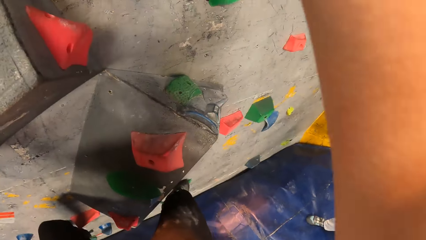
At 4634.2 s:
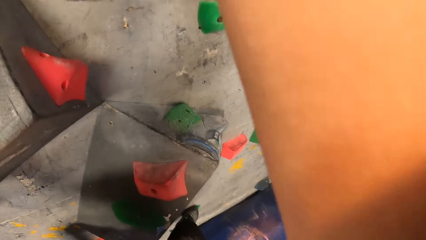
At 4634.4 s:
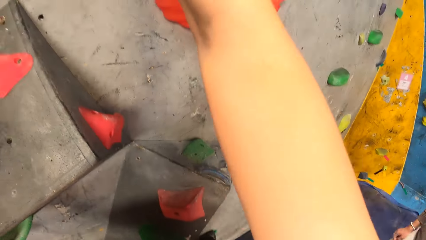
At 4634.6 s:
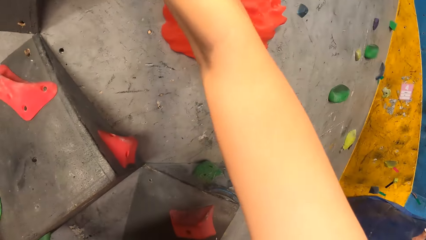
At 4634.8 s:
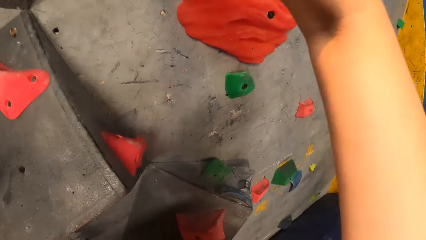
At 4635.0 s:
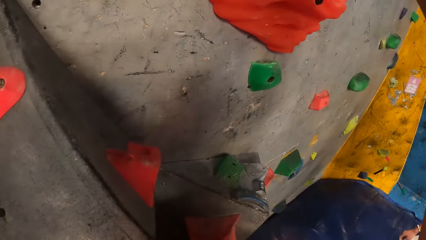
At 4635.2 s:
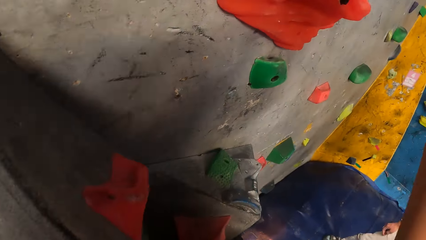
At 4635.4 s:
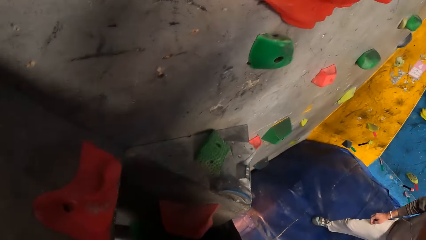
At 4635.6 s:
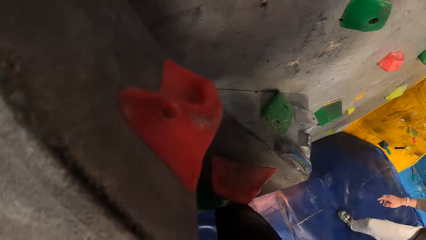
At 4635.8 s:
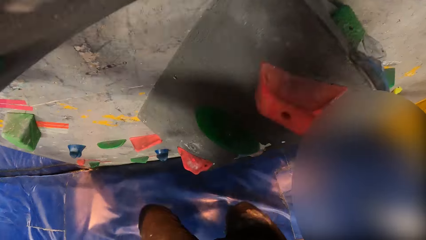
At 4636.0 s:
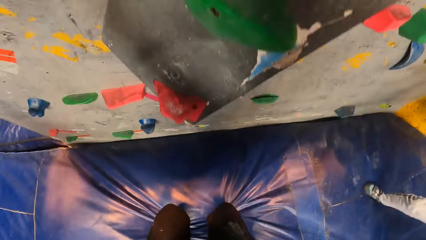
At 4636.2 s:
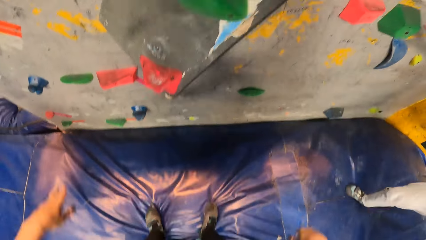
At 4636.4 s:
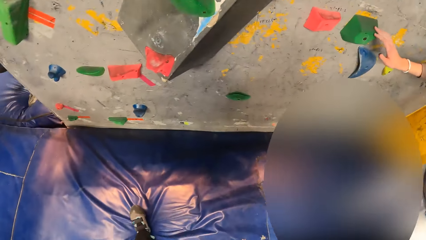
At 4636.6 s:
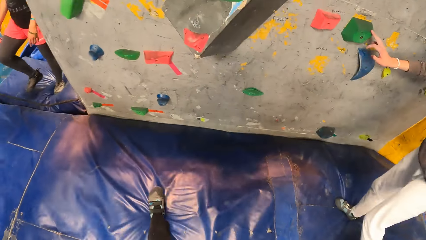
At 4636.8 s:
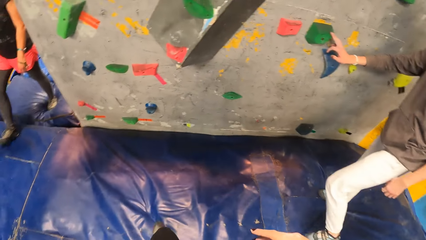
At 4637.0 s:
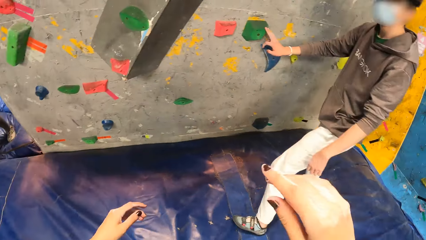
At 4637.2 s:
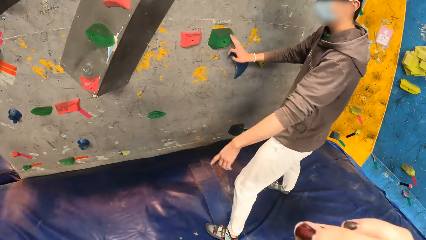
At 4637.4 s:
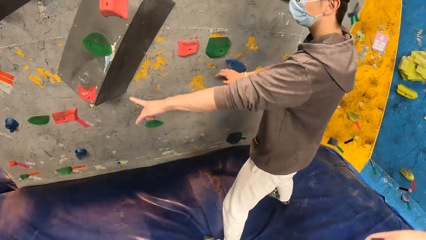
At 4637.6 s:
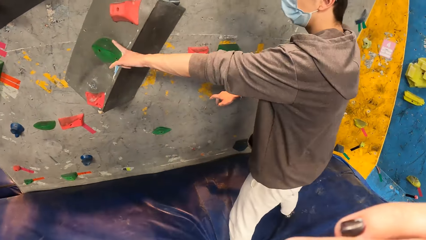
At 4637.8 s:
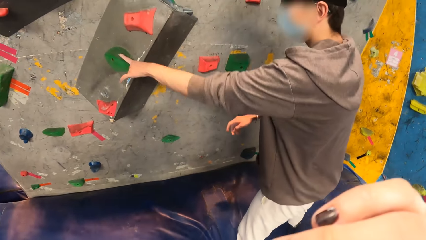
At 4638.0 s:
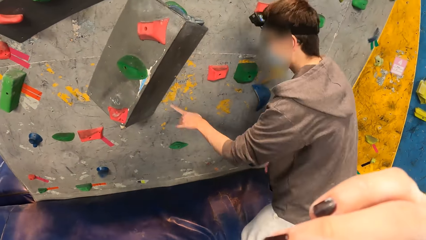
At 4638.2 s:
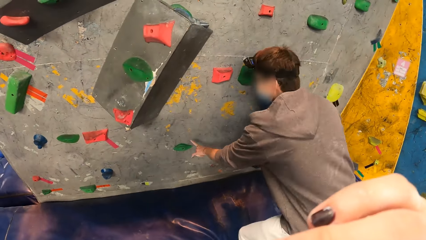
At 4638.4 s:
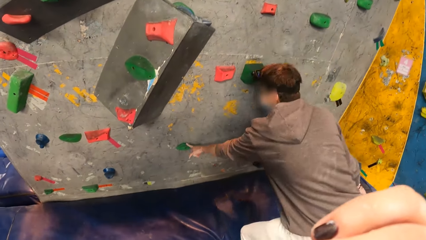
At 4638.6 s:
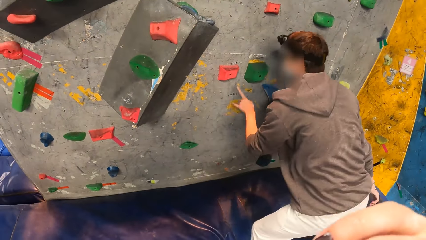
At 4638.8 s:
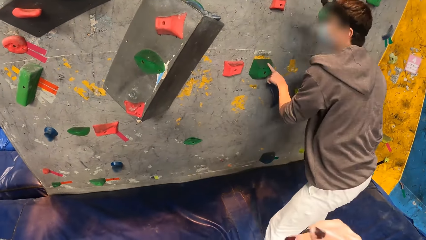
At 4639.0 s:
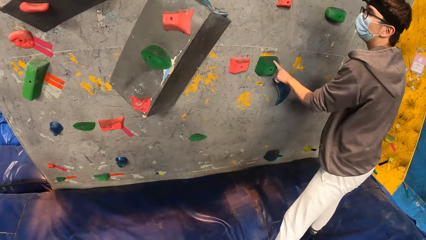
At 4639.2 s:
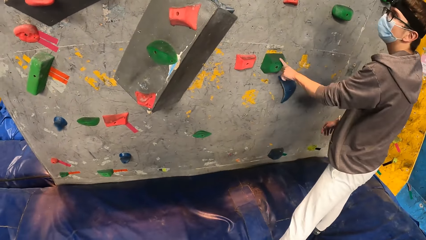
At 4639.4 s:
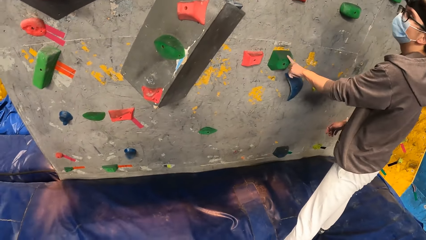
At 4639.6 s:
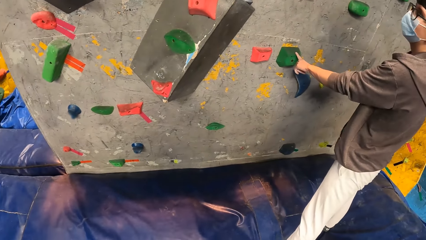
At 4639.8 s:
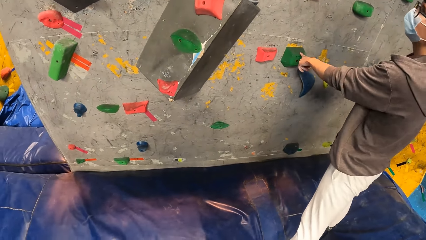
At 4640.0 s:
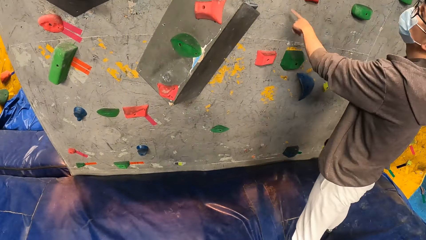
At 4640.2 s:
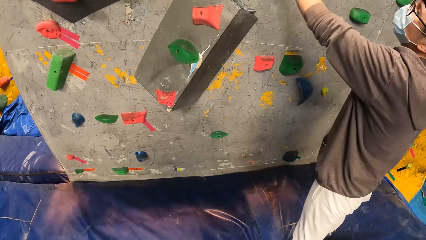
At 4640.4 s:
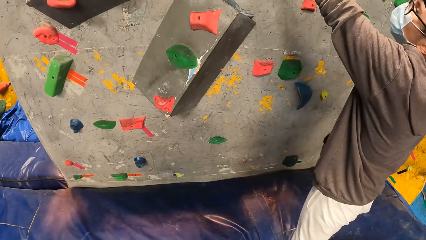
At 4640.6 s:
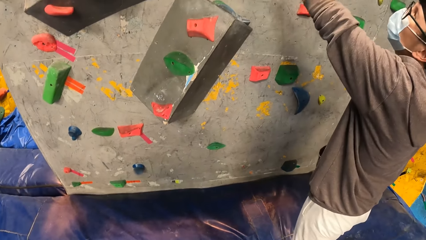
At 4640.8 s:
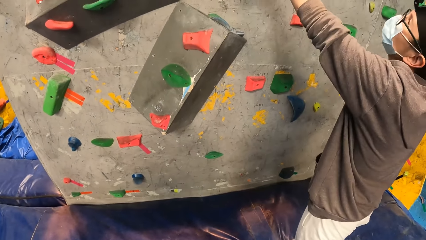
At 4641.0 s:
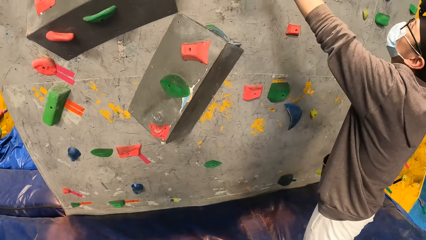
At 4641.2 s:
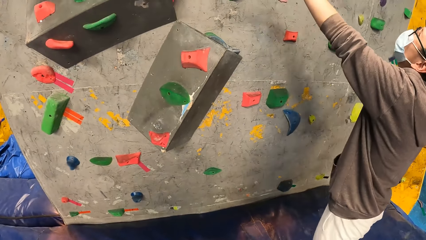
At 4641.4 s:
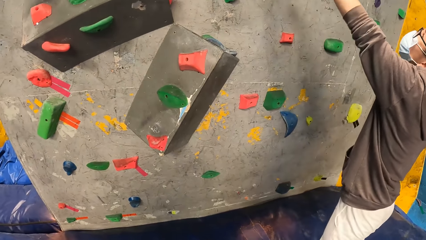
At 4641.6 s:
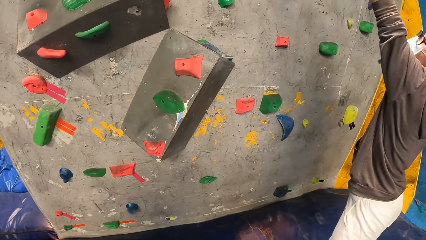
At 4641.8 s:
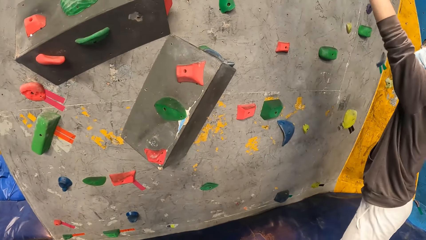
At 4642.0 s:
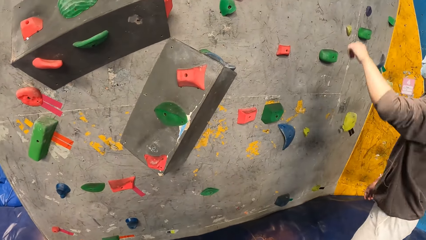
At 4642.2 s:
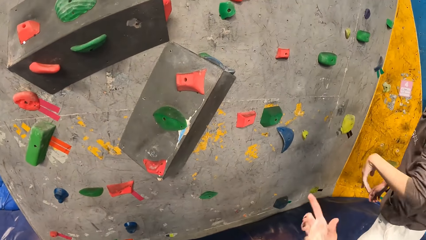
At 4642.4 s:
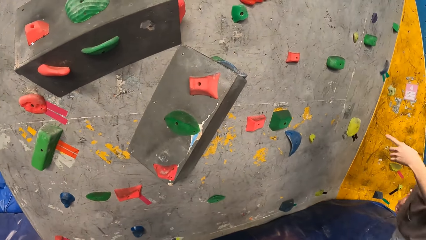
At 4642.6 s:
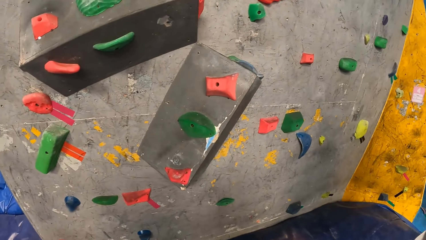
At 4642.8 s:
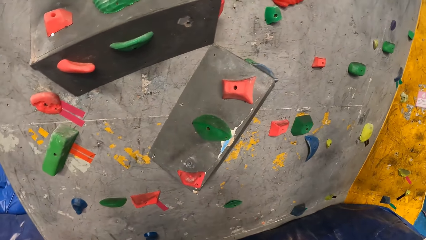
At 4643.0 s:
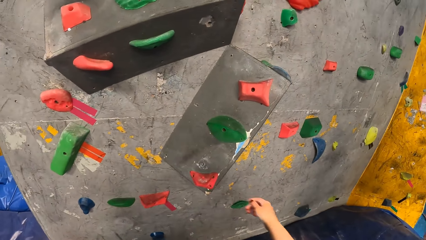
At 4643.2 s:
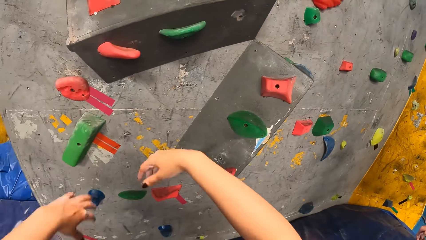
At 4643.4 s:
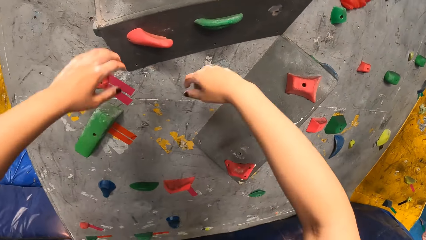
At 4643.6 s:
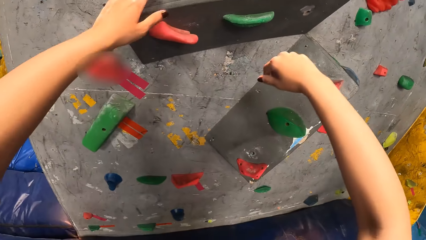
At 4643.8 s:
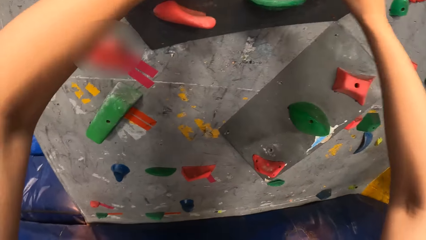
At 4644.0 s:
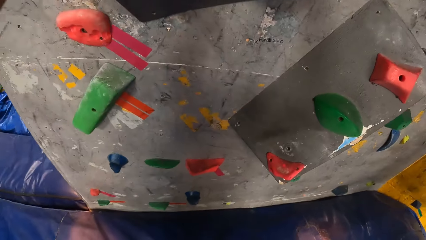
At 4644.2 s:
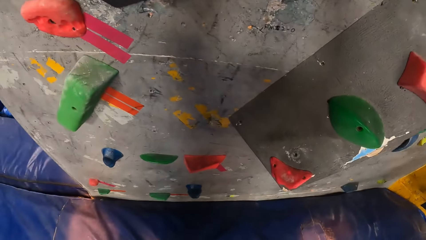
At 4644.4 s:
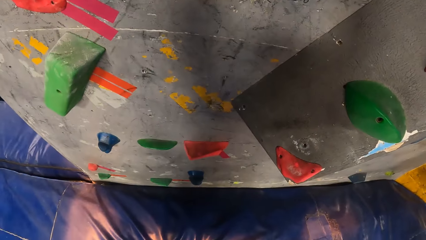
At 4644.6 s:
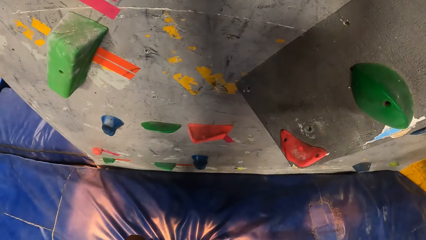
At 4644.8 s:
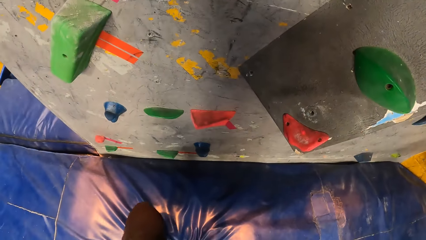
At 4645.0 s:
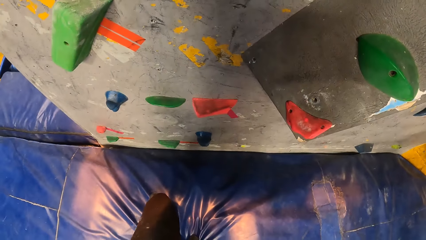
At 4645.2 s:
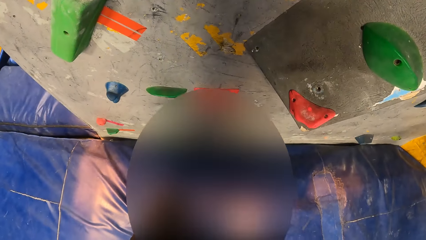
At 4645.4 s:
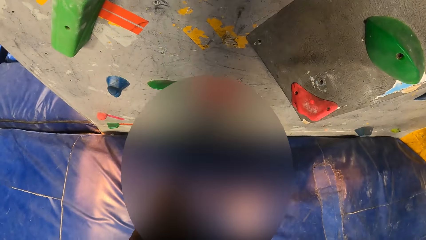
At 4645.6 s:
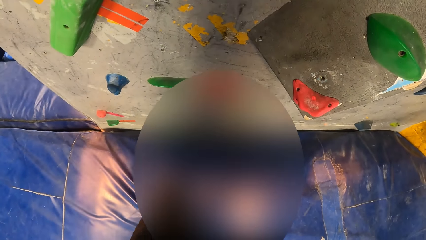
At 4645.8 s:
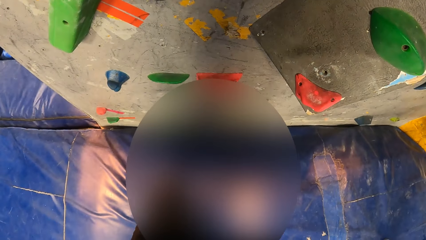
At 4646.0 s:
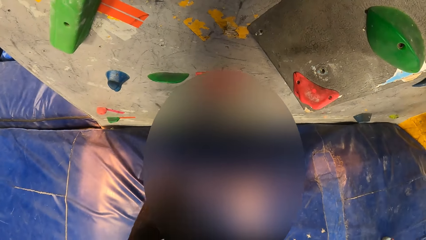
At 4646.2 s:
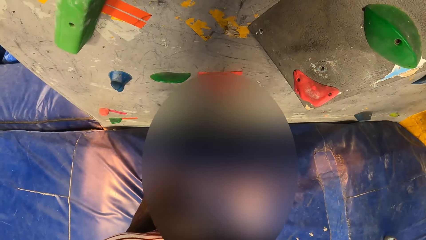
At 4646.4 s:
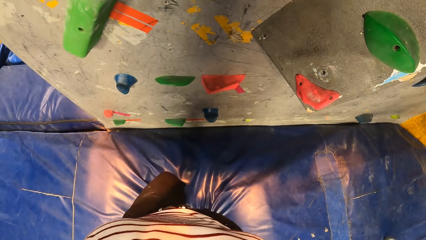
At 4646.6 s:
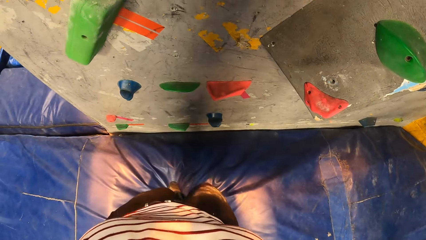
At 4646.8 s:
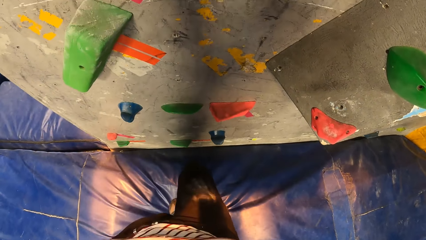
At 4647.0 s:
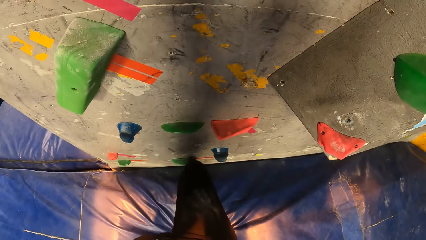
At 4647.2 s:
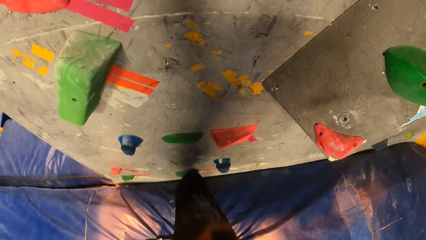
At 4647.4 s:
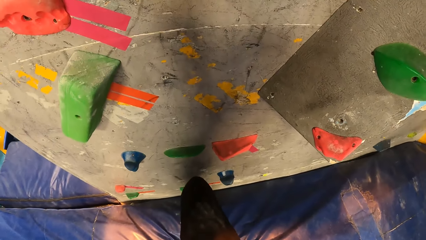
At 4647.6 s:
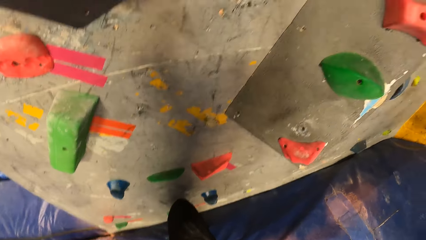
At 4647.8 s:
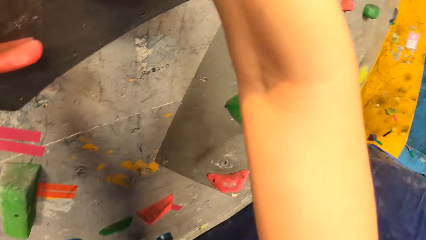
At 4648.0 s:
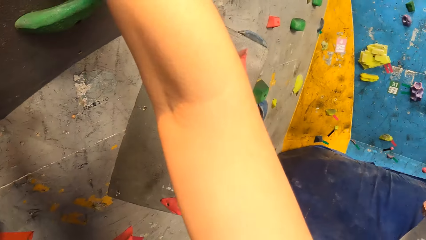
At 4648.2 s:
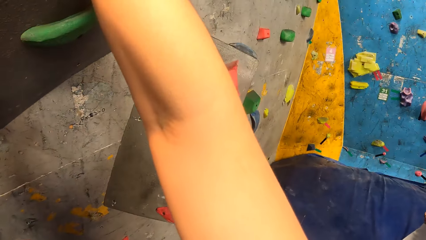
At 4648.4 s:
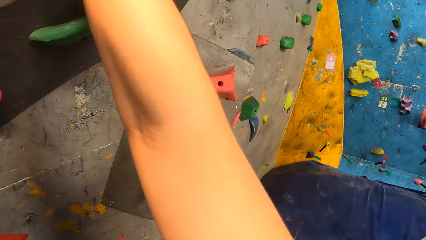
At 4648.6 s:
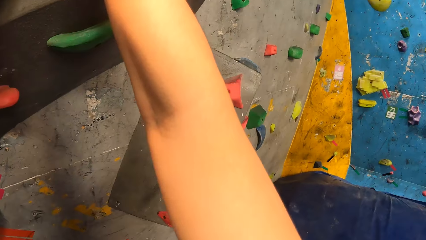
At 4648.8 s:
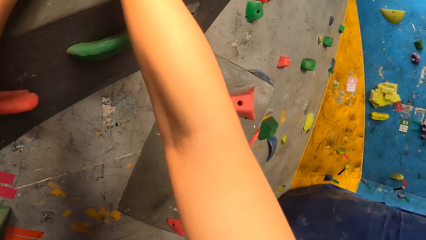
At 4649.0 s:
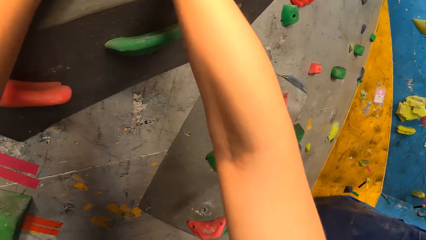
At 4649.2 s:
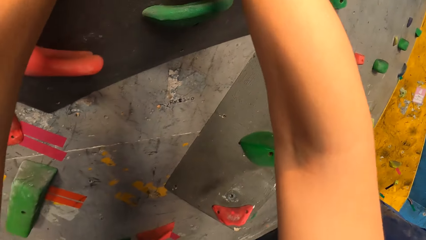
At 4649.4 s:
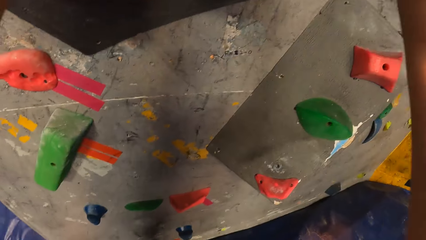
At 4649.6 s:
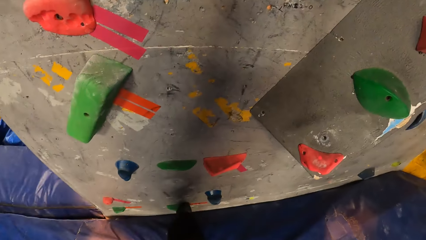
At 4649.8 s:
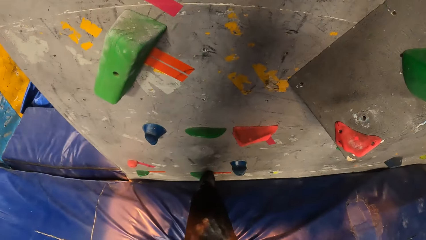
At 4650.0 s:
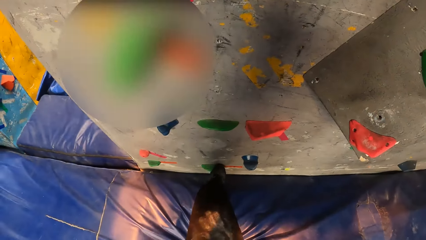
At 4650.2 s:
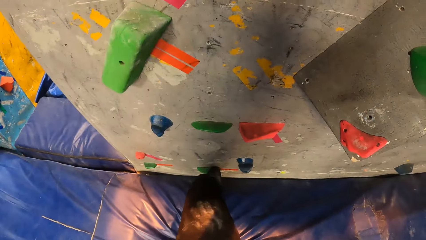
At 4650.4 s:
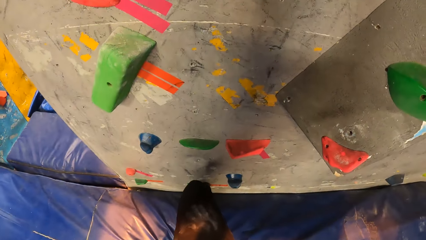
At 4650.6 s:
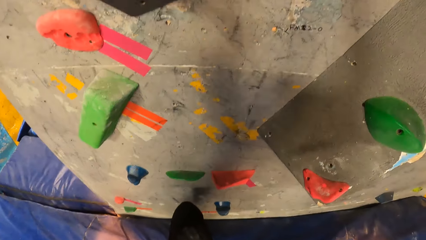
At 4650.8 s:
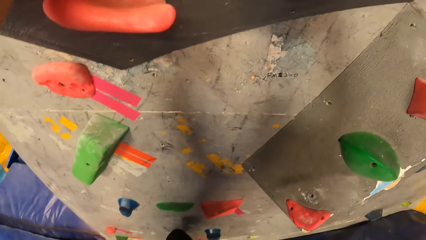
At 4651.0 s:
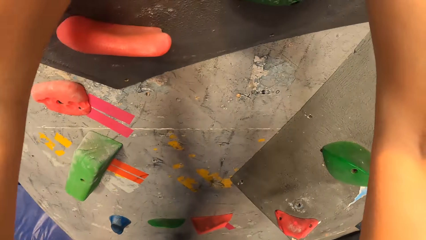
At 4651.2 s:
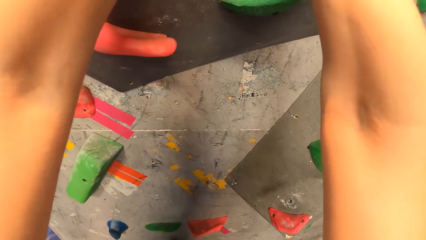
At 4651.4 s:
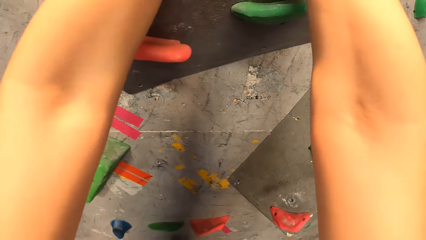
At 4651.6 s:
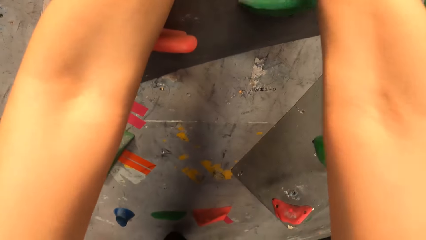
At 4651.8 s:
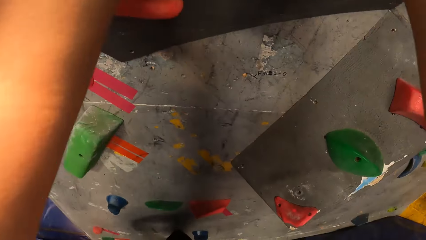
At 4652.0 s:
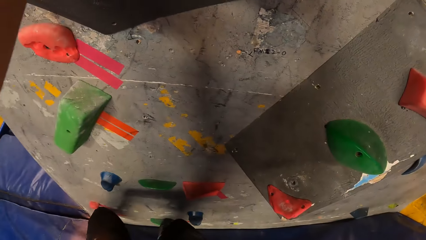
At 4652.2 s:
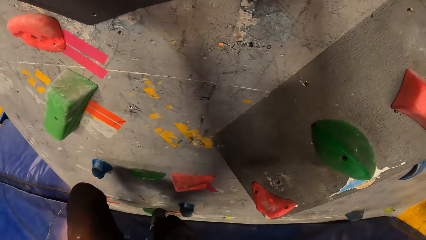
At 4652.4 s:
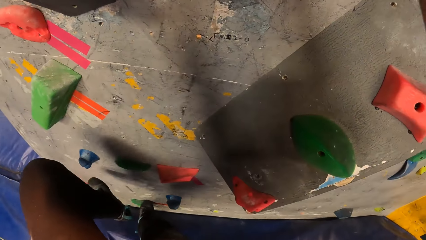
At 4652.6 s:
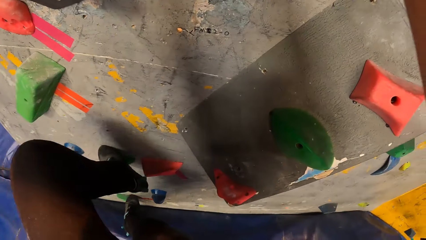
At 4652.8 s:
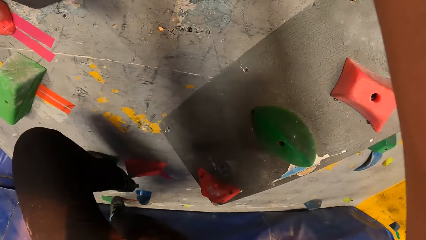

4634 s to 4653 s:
The camera wearer jumps down from the bouldering wall. A man touches a climb hold with his right hand. The man interacts with the camera wearer. The man touches climb holds with his left hand. The man touches a climb hold again. The camera wearer climbs the bouldering wall with both hands and feet.
